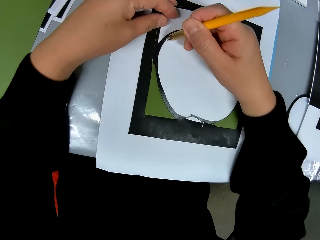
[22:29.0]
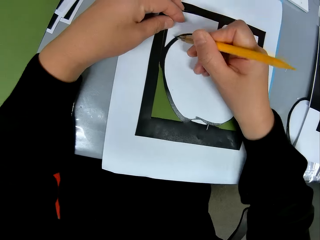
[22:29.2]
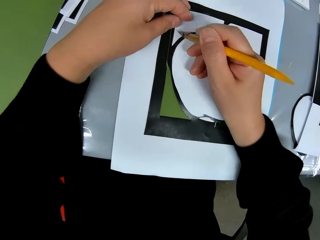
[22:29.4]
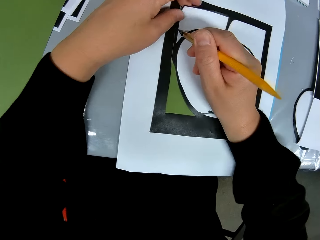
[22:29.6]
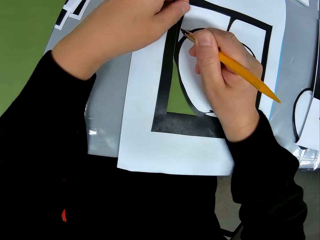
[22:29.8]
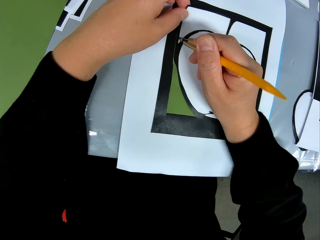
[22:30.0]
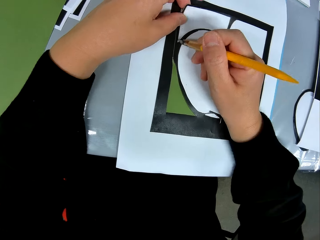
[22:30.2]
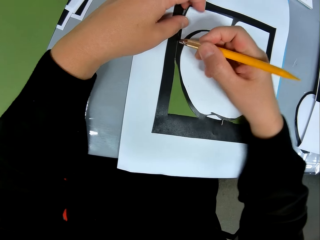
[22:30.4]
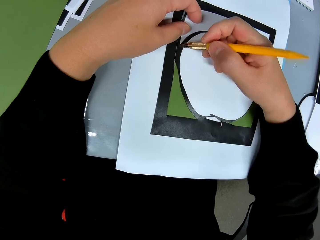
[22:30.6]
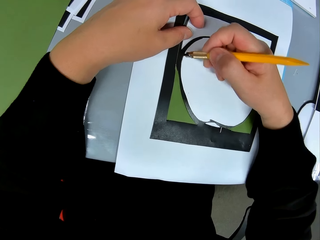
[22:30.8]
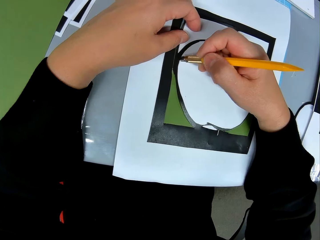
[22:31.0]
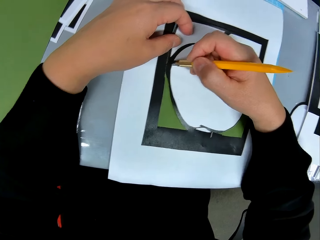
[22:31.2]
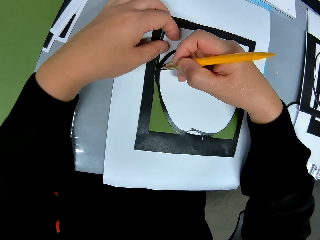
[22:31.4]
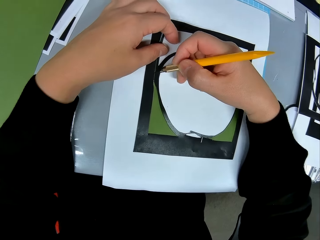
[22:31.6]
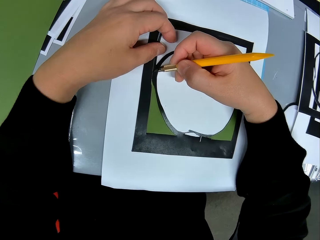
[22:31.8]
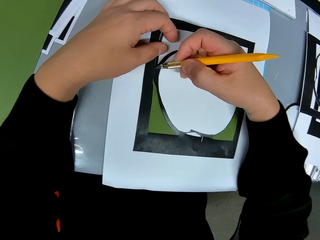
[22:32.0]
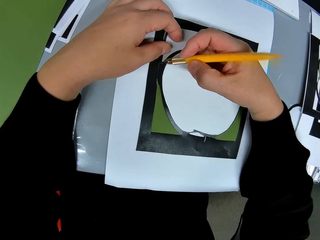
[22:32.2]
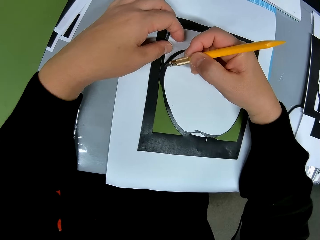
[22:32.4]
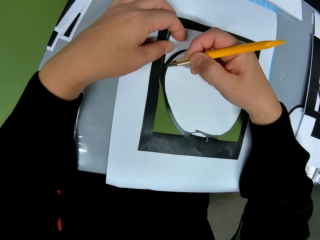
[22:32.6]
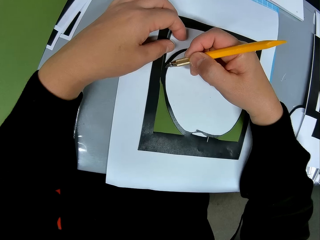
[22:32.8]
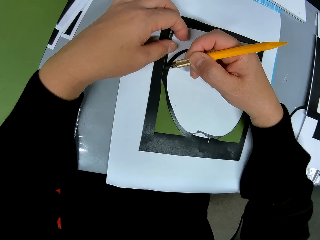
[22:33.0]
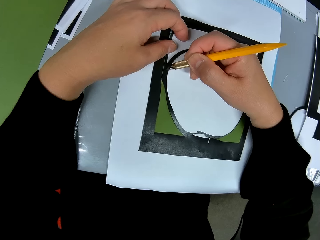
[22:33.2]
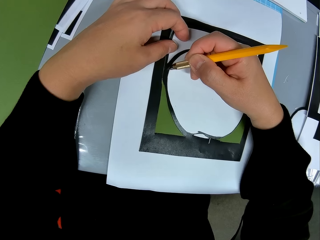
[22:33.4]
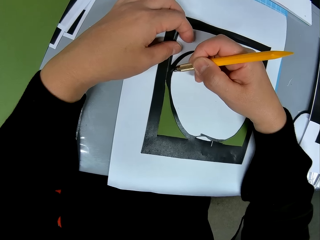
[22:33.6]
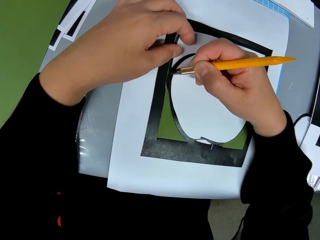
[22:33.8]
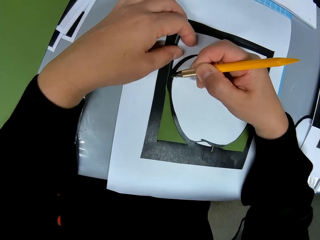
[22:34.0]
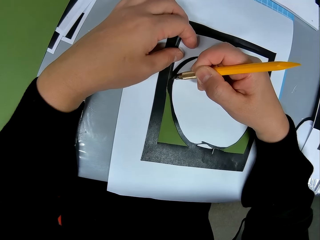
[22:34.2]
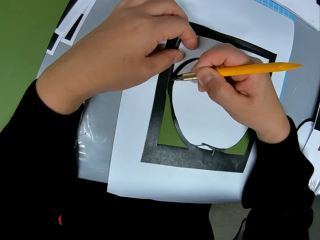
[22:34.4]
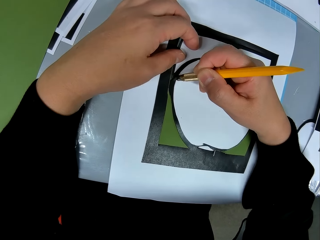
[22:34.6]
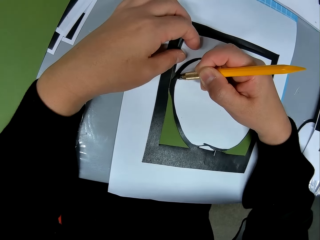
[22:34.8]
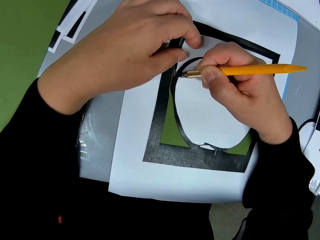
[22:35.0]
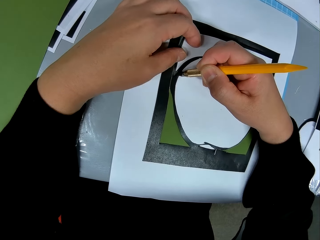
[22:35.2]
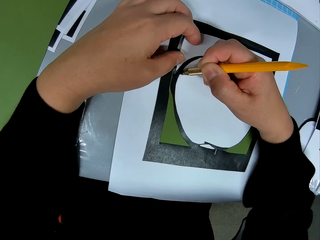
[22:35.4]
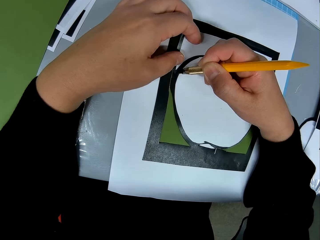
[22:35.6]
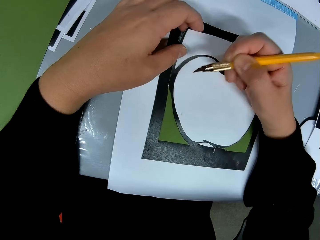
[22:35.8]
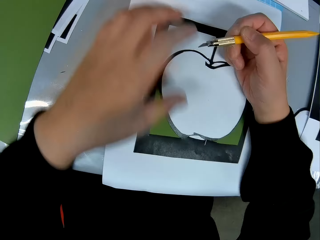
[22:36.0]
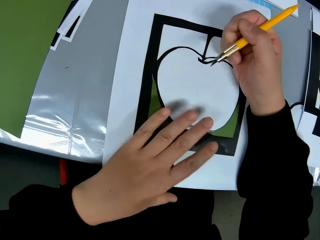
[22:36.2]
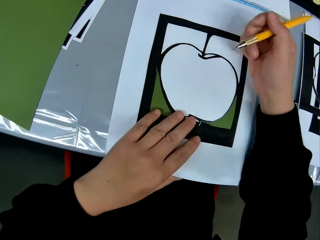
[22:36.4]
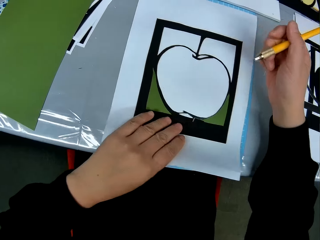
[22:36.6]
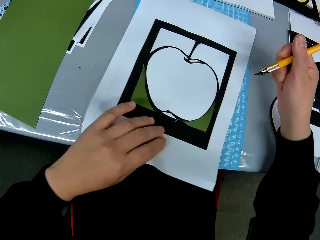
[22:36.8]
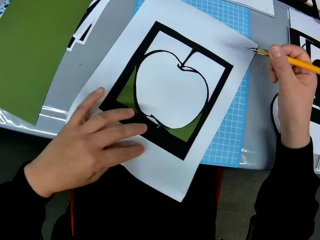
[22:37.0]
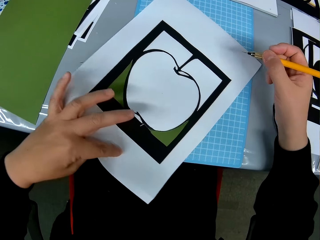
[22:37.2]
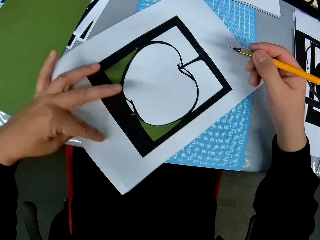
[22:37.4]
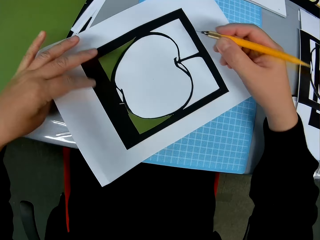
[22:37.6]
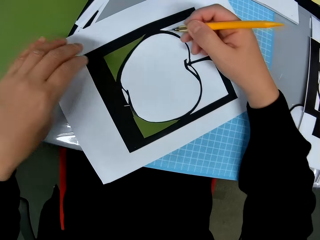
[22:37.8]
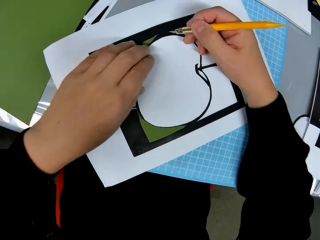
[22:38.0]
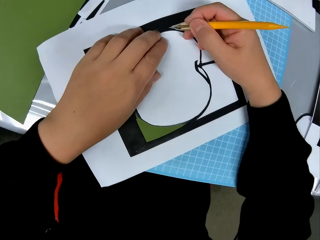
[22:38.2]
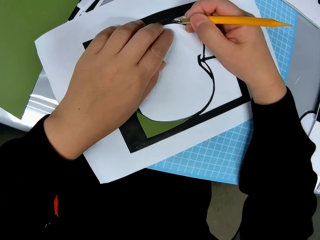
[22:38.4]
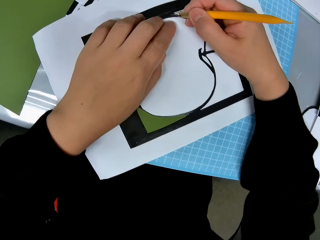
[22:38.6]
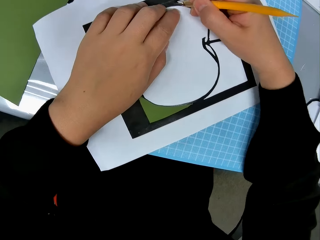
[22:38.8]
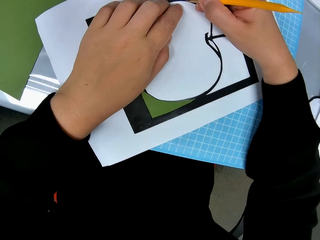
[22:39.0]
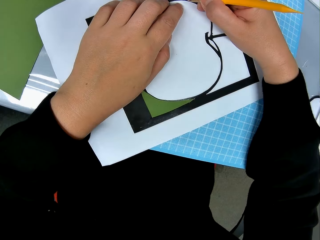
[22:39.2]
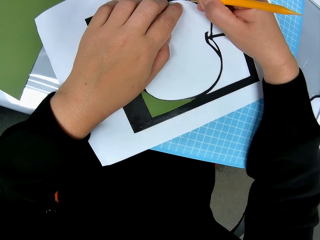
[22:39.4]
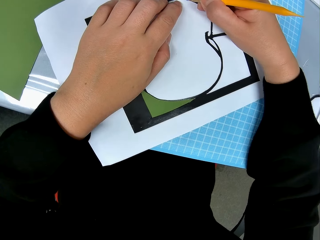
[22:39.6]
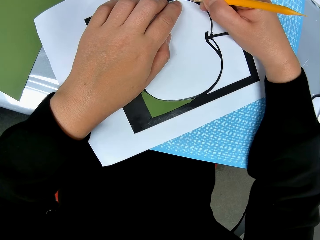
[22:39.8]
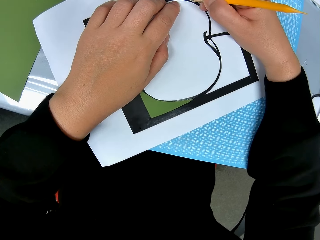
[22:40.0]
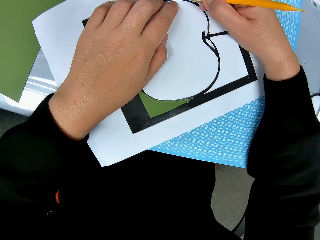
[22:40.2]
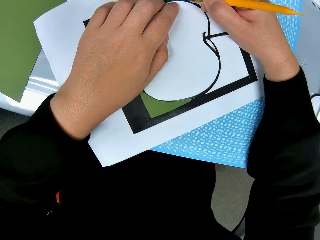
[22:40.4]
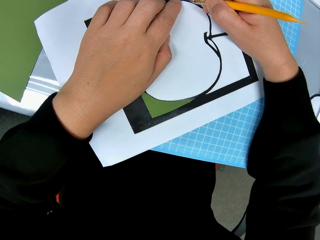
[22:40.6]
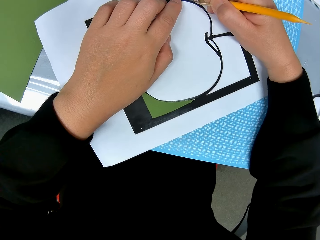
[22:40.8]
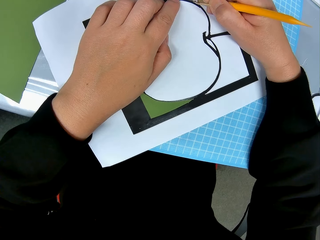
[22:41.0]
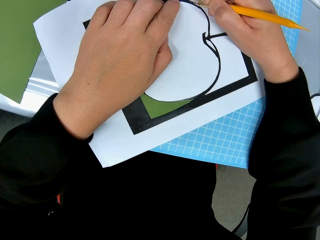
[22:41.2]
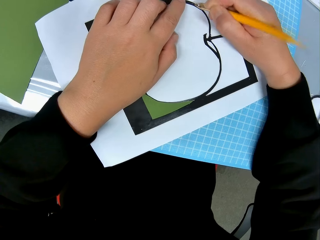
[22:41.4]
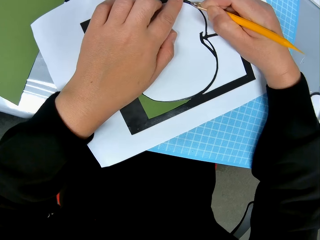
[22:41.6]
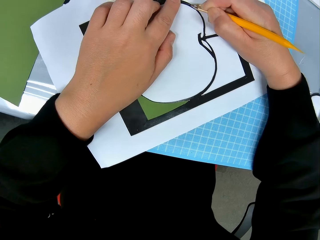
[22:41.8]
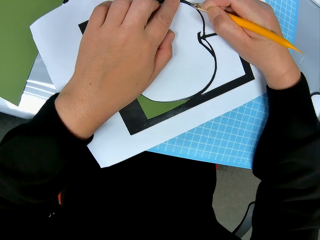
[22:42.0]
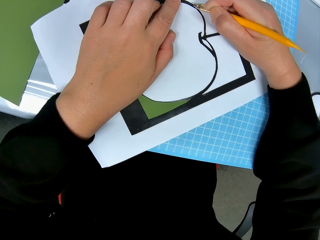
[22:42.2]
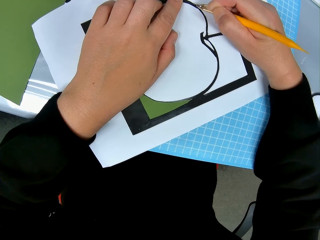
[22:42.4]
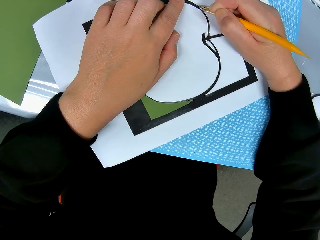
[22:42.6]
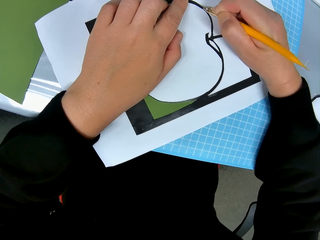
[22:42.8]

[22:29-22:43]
The camera wearer places the cutter on the drawing book. They cut the art. They cut a part of the drawing book with the cutter. They move a hand to a different part of the art. They turn and move the art. They adjust the placement of the drawing book on the table. They hold the art. They cut a part of the drawing book with the cutter.

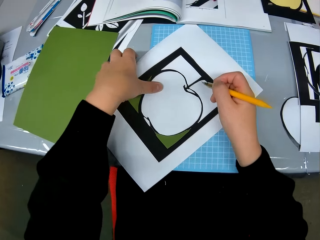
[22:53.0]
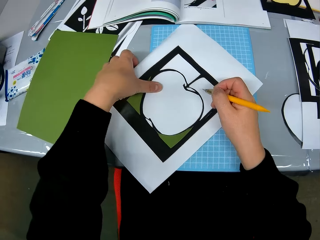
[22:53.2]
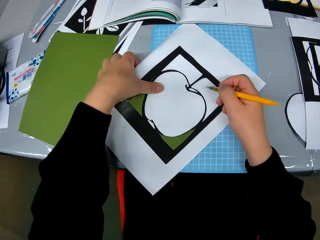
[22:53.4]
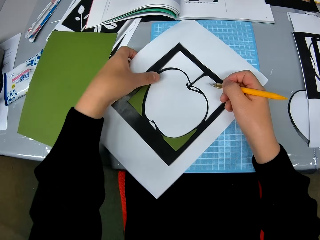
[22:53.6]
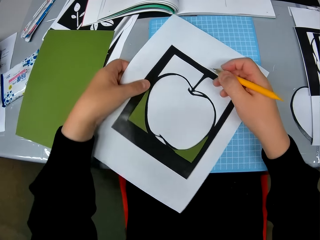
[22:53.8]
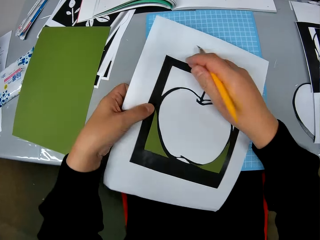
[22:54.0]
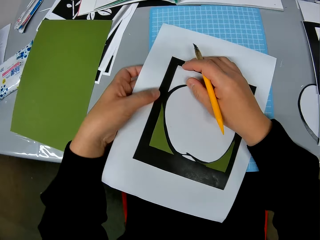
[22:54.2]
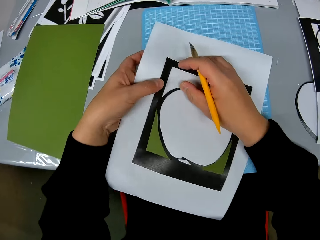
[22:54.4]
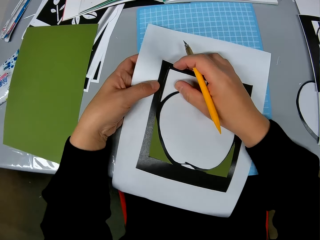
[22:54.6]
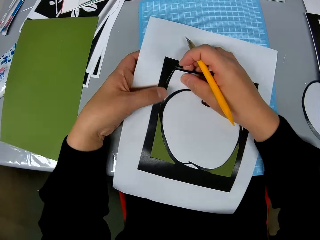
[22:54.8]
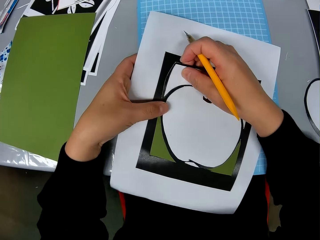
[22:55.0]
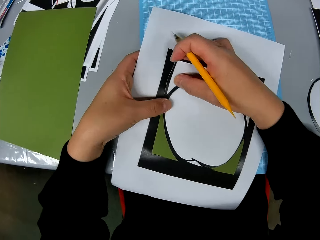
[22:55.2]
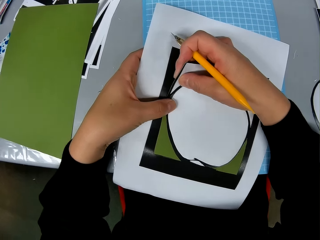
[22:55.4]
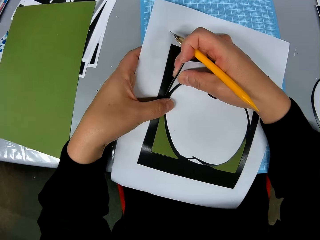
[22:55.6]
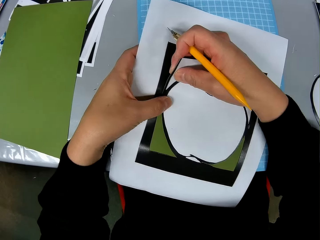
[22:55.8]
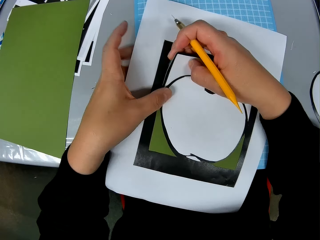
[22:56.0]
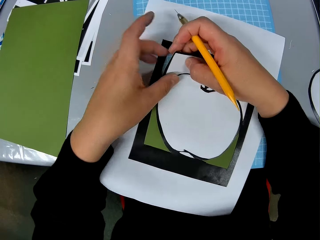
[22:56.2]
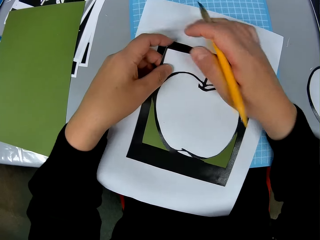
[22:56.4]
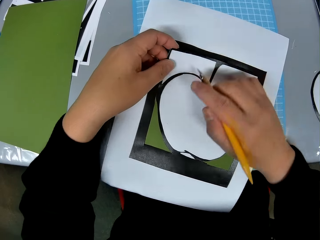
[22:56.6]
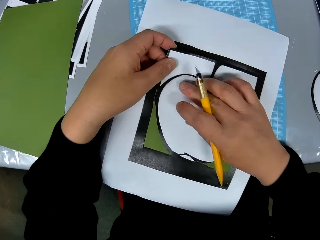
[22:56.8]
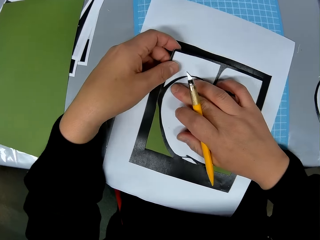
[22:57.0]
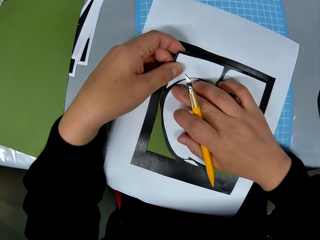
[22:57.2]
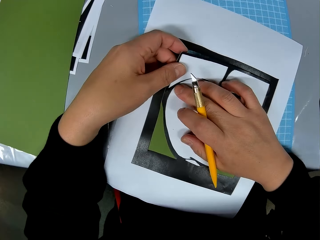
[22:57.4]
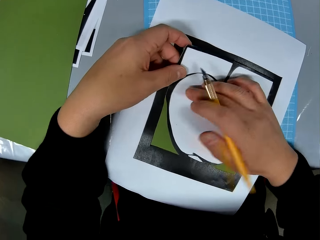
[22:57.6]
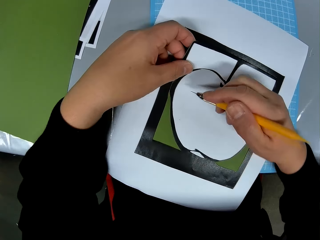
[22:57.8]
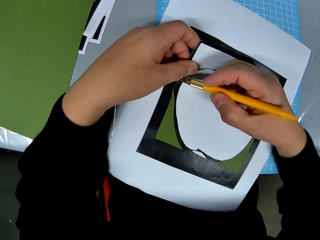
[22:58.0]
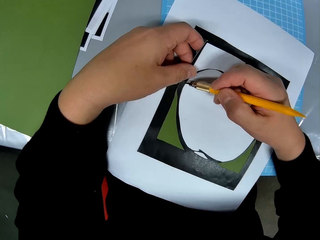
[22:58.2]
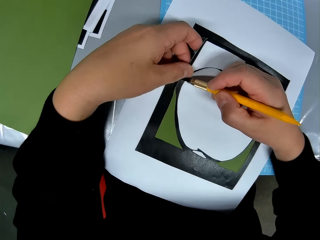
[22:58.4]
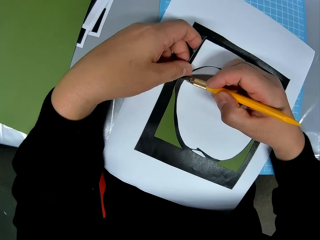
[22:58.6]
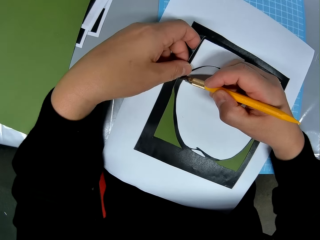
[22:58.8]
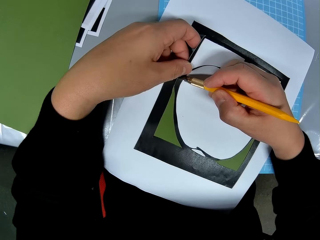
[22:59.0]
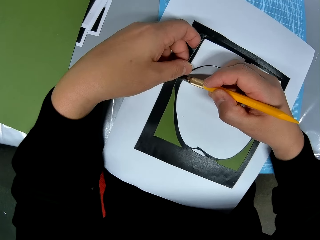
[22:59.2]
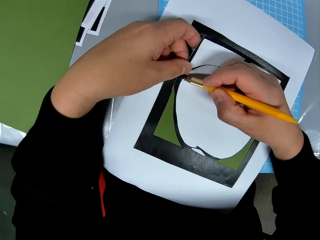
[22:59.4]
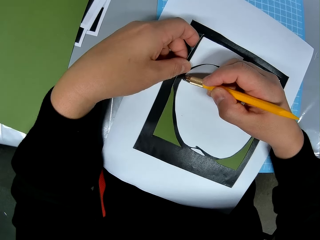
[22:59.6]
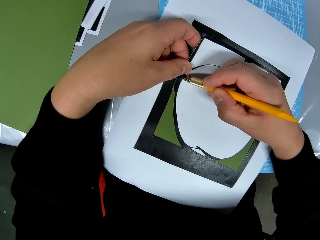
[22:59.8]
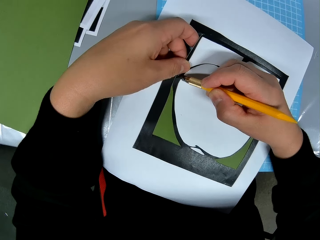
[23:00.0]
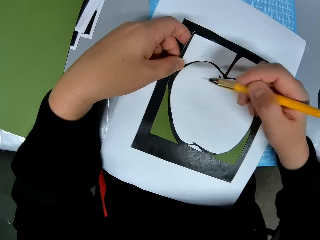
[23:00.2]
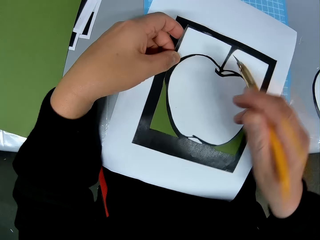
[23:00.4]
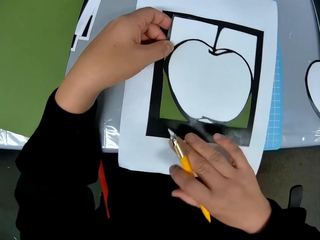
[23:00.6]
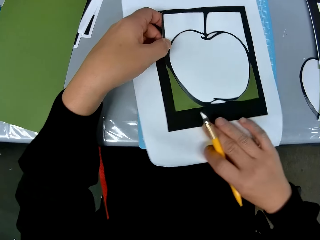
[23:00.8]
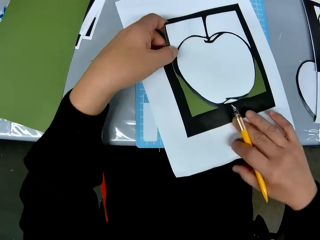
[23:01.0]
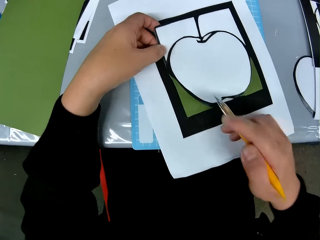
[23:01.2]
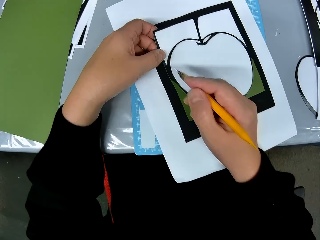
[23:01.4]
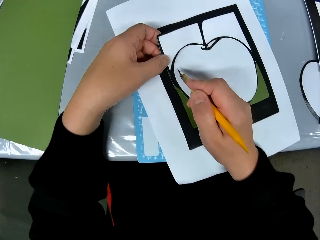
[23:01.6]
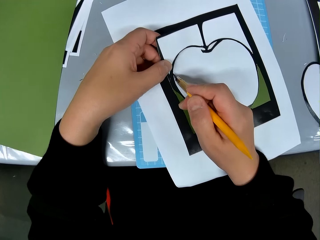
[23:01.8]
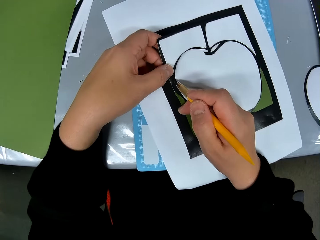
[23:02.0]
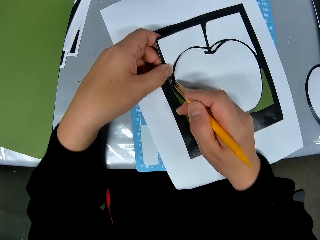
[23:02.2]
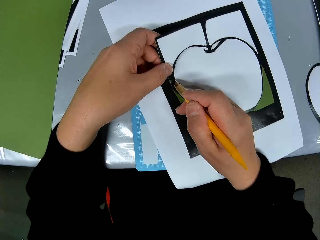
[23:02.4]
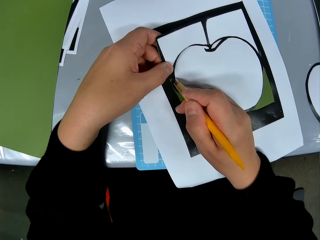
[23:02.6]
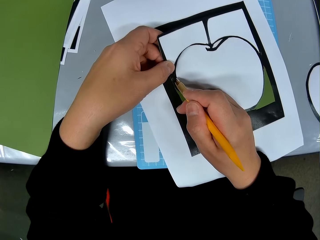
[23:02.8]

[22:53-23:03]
The camera wearer removes the cut paper with her right hand. She continues to cut the drawing paper. She turns the paper.
